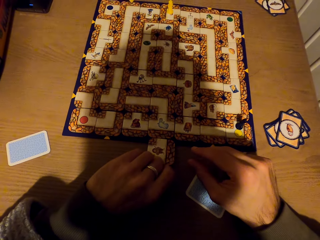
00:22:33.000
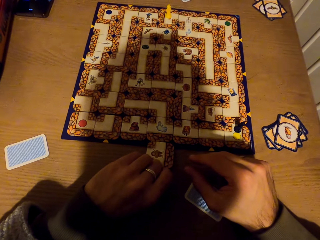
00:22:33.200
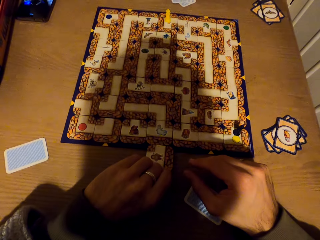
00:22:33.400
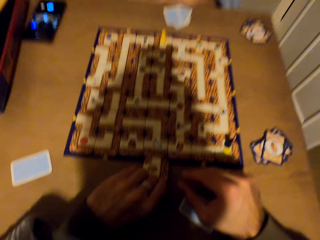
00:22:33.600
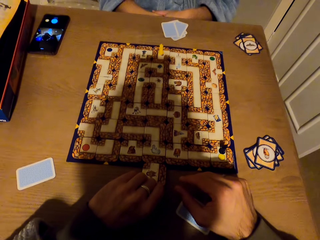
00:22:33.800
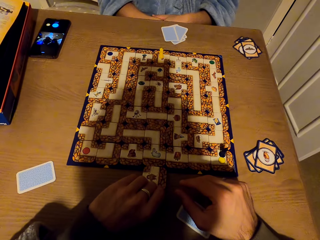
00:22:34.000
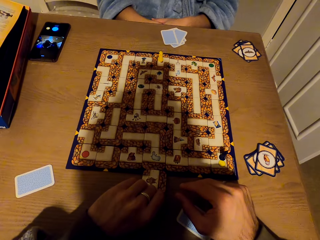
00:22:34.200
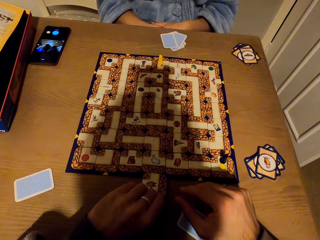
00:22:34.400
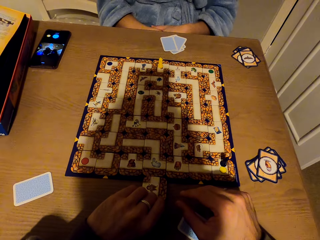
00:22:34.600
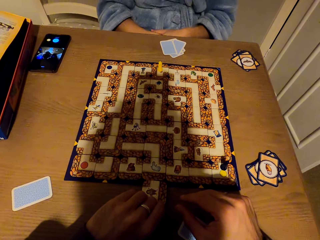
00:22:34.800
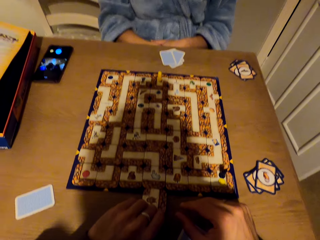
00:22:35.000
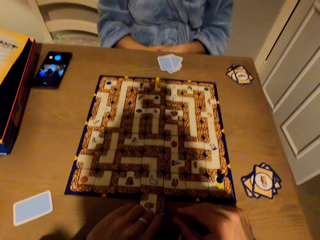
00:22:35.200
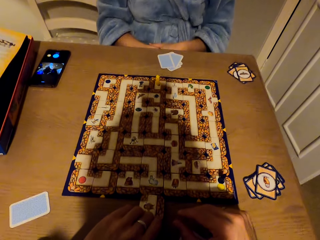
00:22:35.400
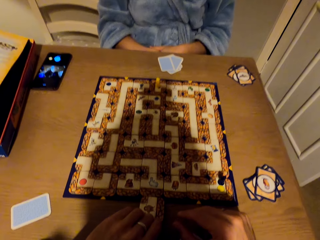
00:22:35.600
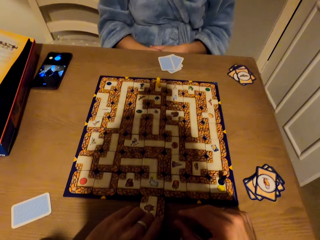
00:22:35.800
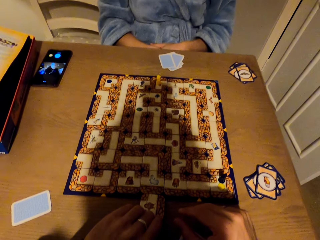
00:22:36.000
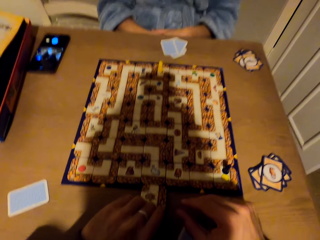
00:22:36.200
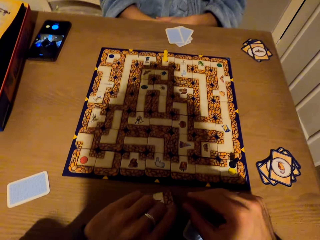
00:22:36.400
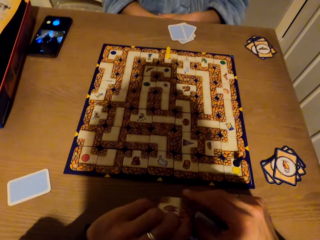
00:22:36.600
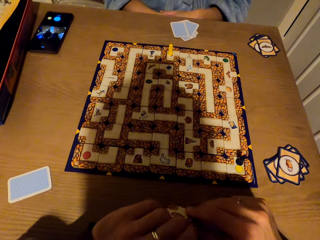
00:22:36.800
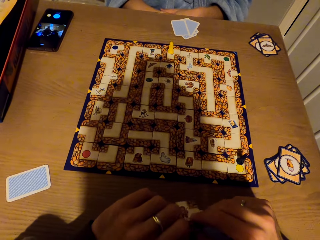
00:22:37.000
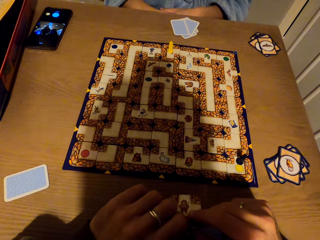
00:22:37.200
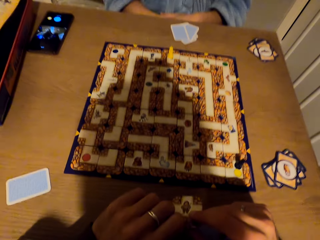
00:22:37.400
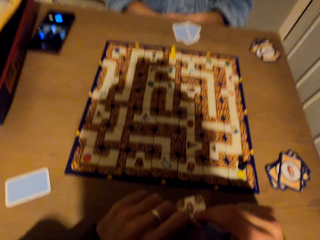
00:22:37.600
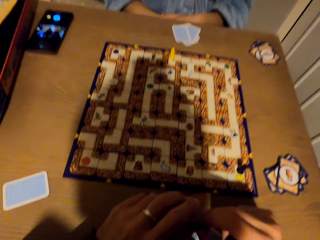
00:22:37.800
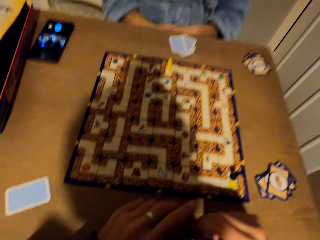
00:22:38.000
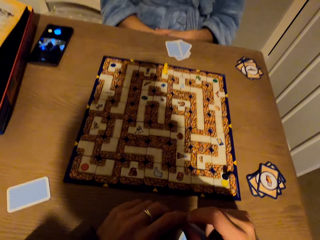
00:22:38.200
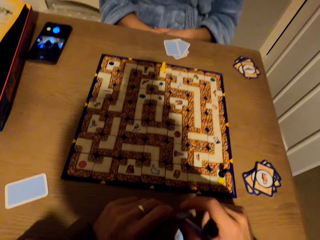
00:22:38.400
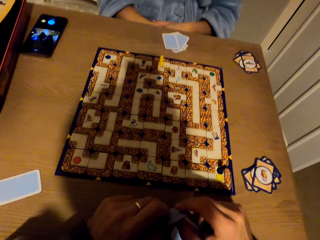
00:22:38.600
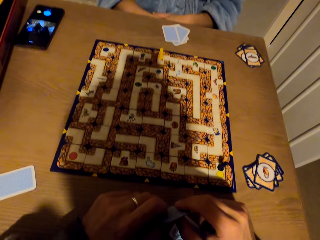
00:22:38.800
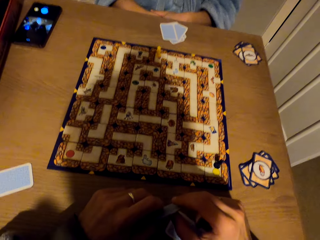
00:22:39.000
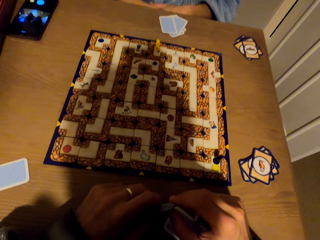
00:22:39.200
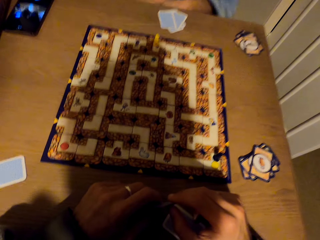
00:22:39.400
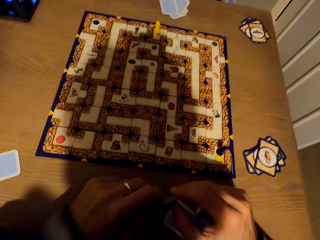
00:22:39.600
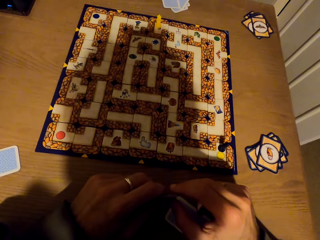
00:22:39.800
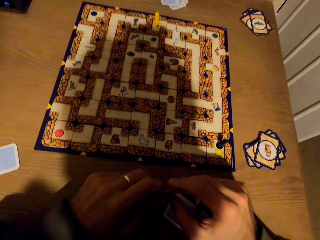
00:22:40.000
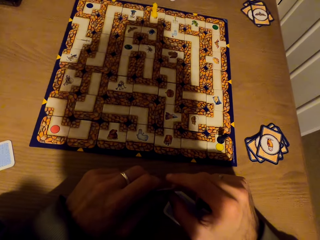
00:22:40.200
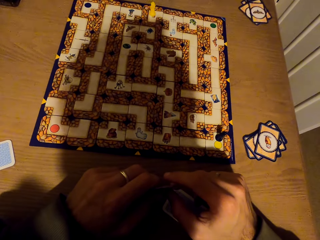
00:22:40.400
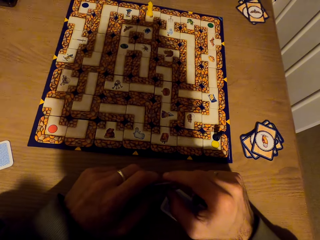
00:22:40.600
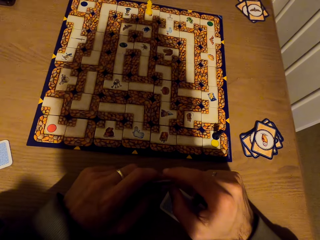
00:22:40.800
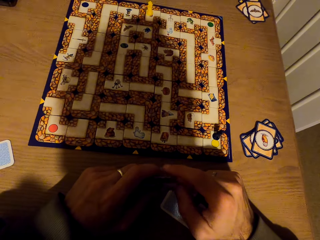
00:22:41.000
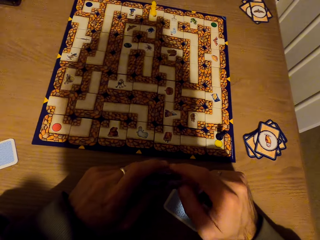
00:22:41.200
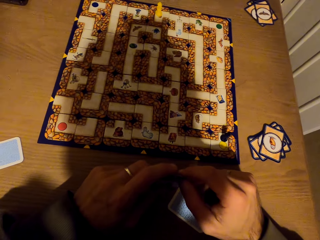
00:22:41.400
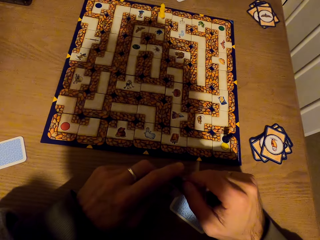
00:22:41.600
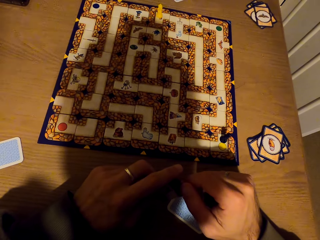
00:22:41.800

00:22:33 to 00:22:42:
The camera wearer stretches the hand. They stare at the labyrinth board game.

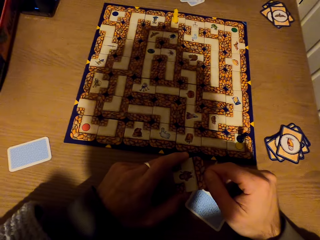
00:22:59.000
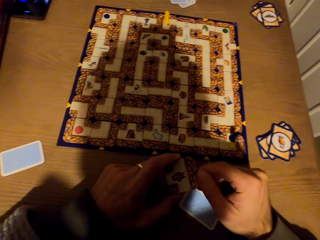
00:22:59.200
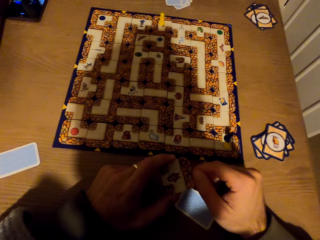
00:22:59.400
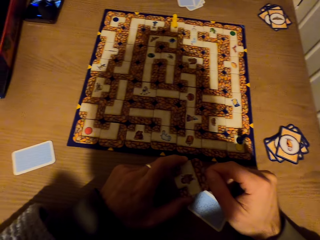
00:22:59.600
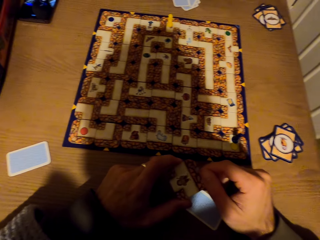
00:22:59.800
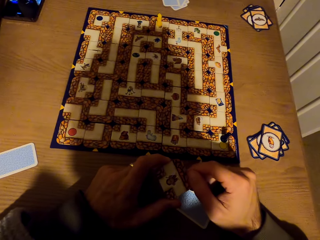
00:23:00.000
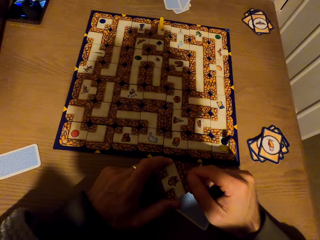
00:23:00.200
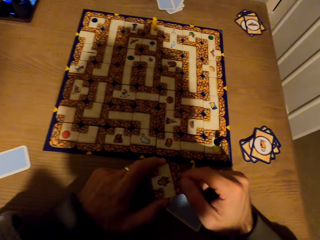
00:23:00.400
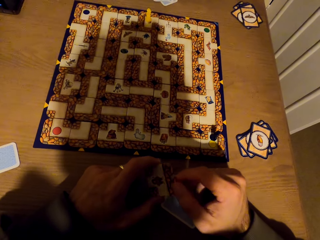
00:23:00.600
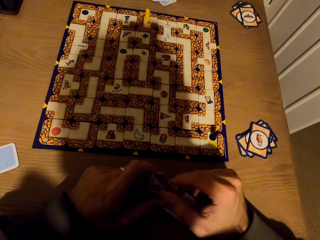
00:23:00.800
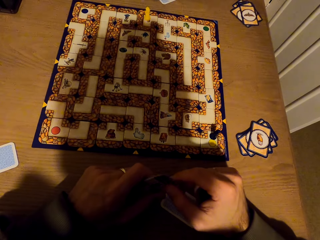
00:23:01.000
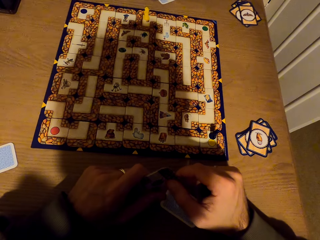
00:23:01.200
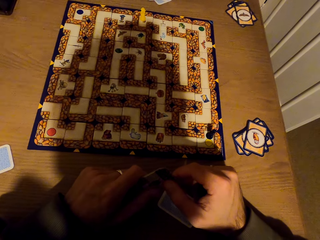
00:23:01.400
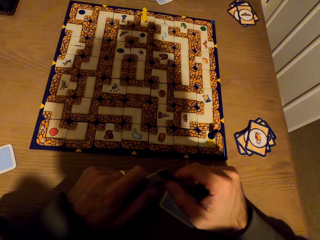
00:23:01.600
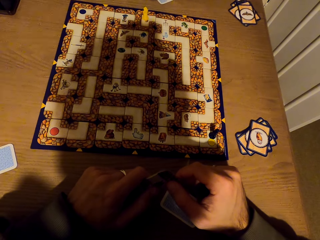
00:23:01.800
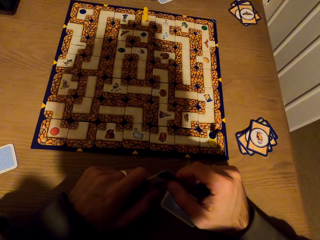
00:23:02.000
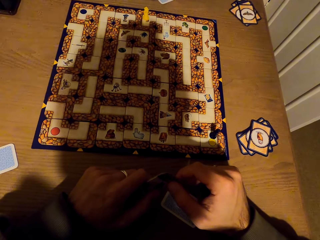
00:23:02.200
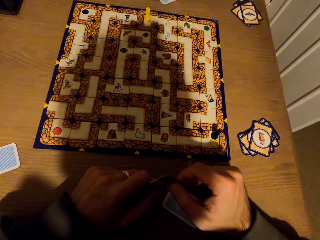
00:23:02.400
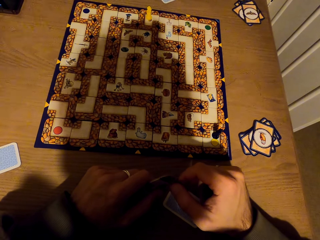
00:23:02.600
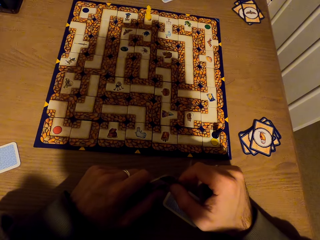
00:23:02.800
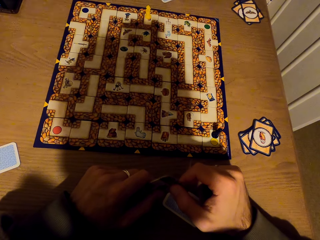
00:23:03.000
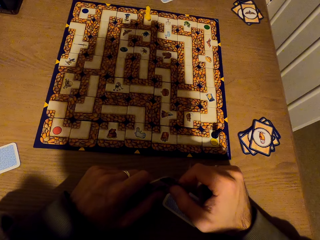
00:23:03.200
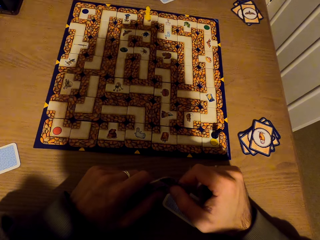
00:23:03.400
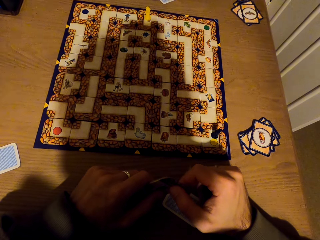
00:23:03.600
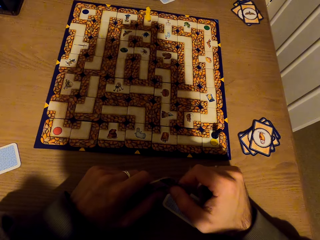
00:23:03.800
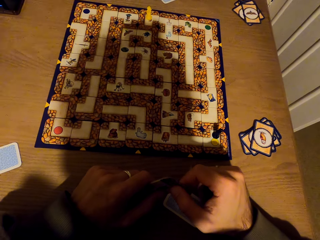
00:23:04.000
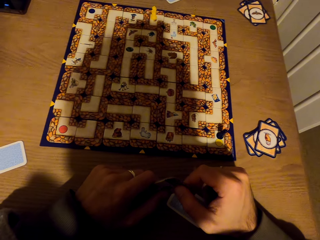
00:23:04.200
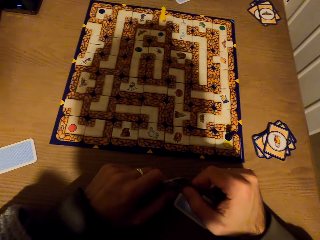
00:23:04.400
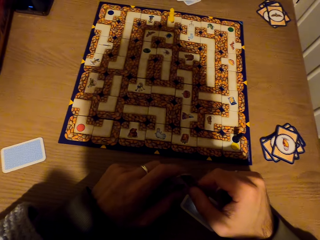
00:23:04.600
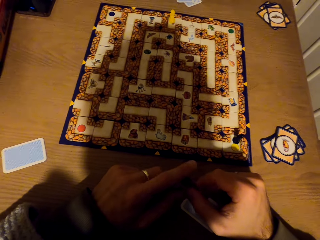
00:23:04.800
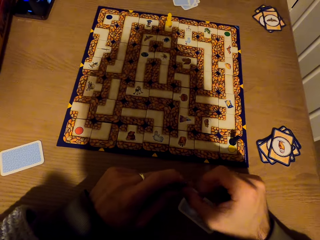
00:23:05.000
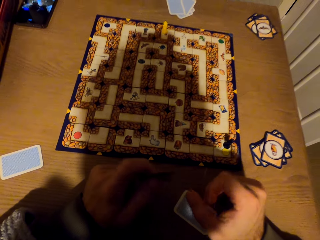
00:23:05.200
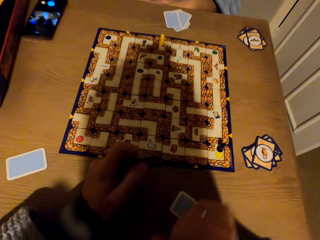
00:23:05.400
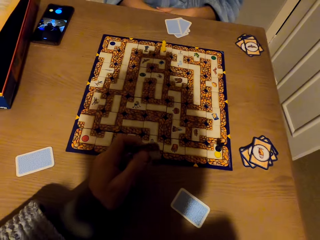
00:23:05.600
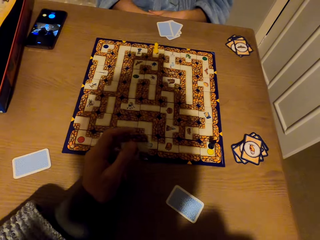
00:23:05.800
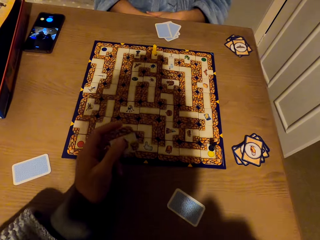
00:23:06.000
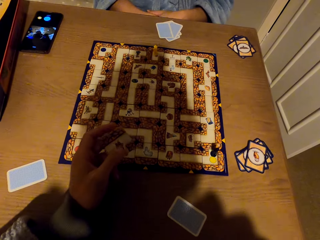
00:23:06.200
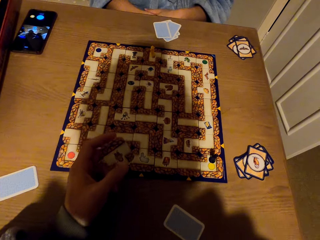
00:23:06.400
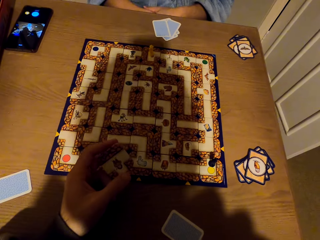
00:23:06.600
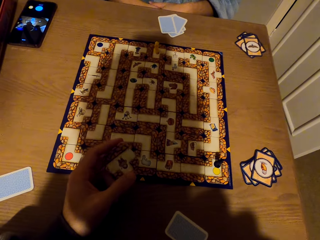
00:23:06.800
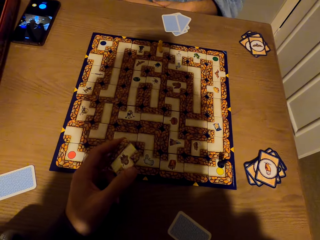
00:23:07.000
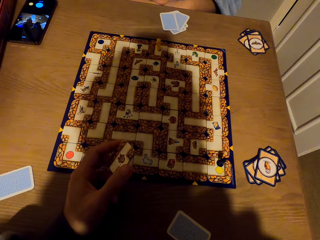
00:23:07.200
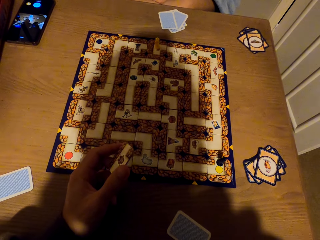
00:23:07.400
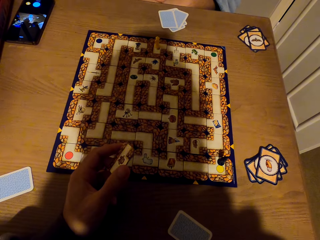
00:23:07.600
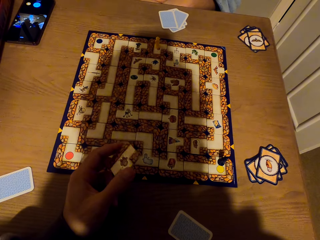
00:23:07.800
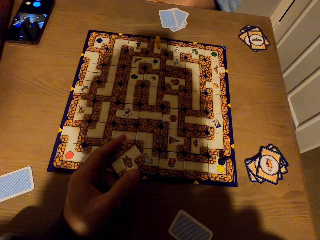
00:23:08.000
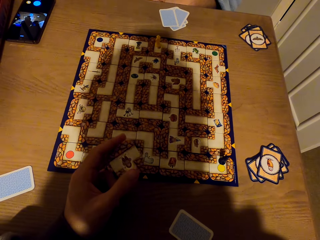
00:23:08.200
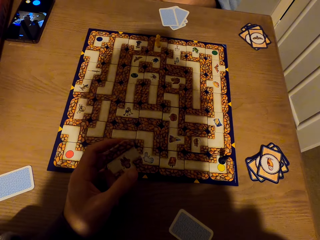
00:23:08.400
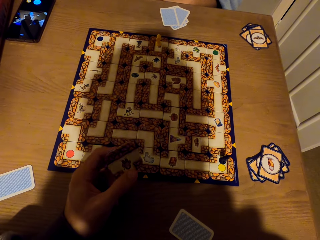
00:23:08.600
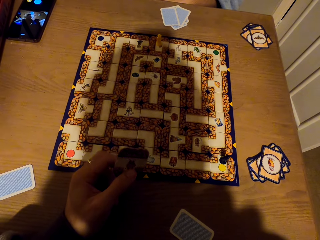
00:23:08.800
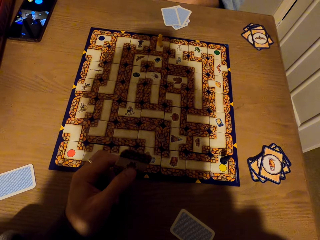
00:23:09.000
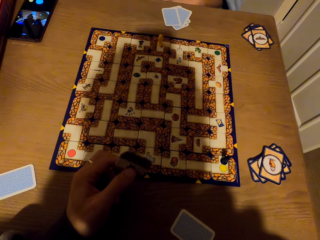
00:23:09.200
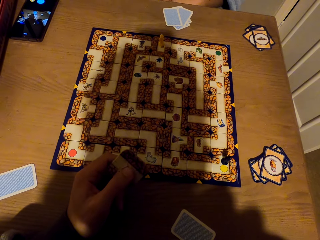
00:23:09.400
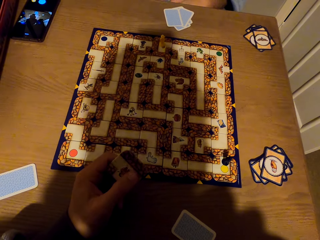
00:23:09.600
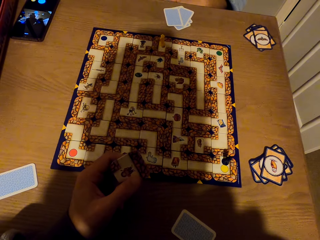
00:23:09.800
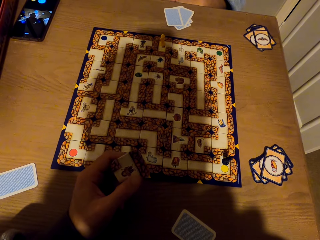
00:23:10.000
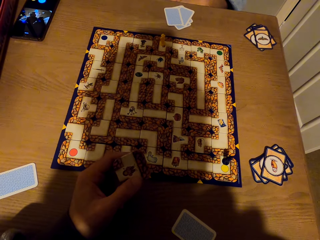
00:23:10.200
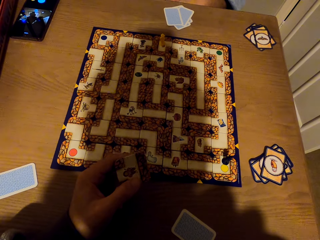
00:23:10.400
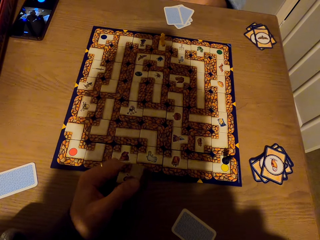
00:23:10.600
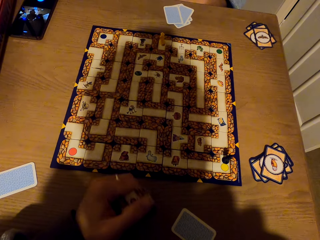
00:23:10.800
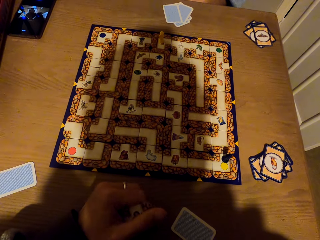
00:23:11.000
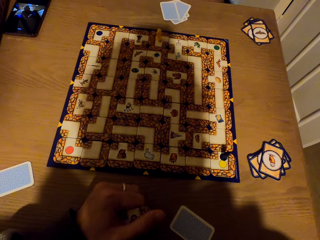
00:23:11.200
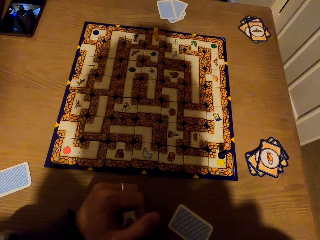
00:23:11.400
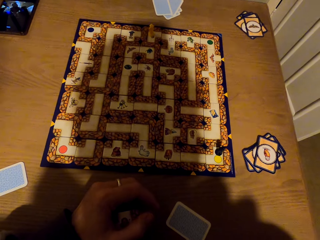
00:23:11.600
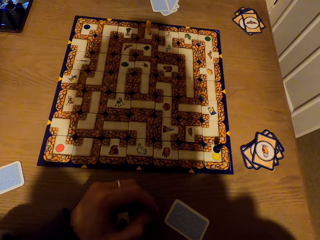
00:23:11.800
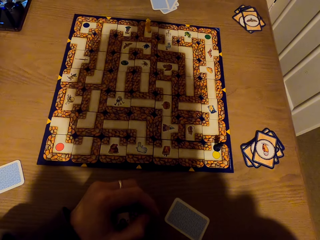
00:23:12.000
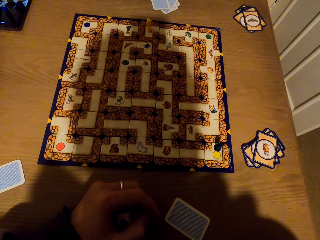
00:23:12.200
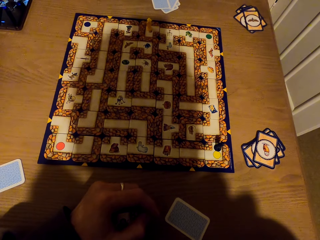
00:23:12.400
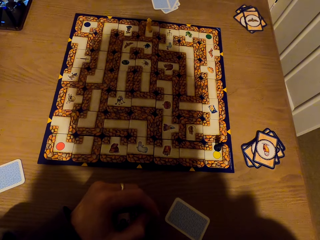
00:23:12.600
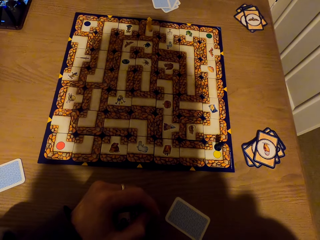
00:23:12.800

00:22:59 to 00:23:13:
The camera wearer moves his head. He holds a card. He turns a chess card.
